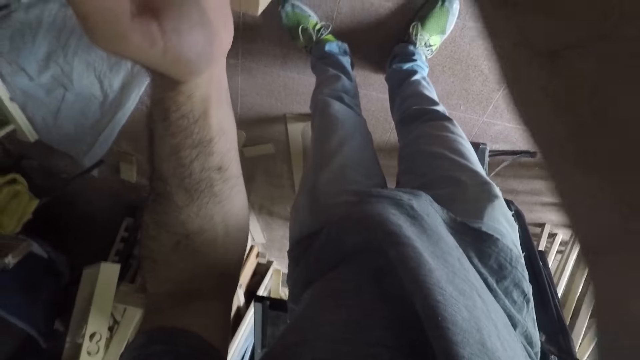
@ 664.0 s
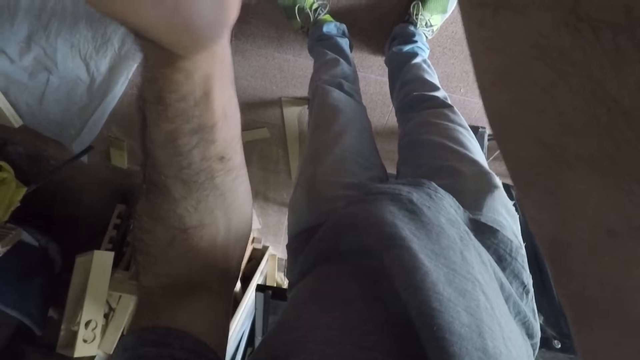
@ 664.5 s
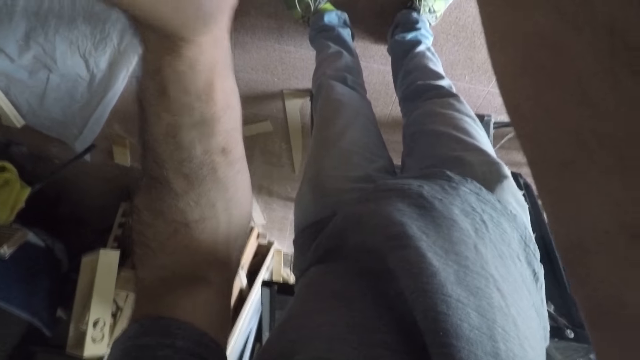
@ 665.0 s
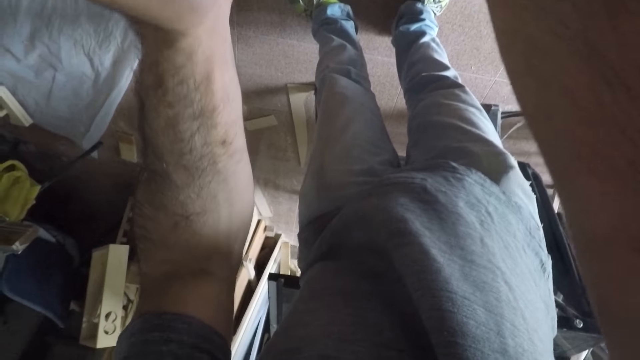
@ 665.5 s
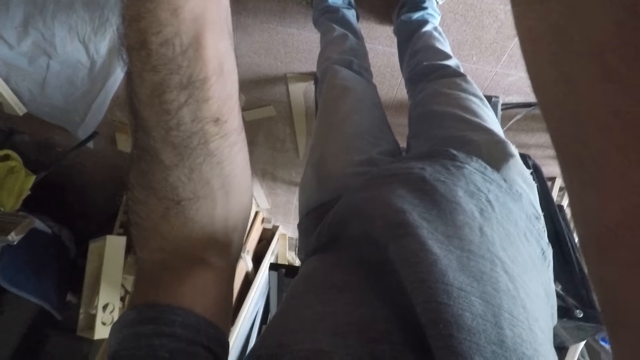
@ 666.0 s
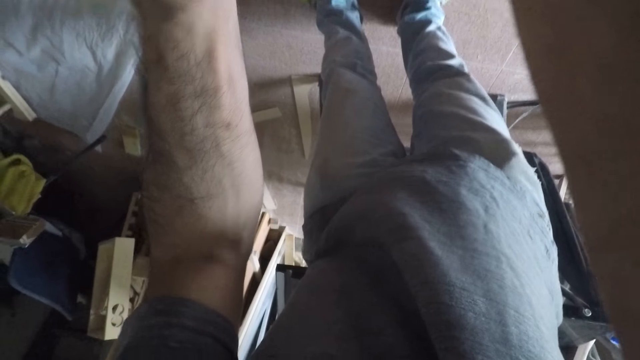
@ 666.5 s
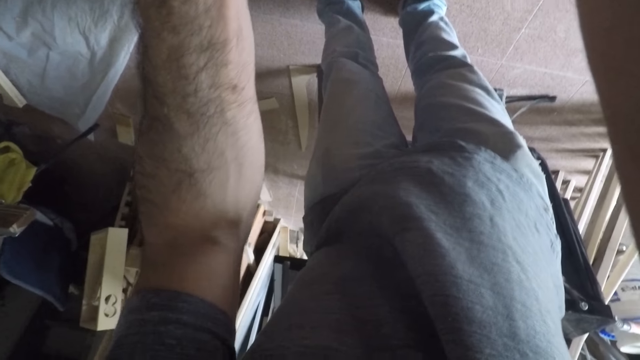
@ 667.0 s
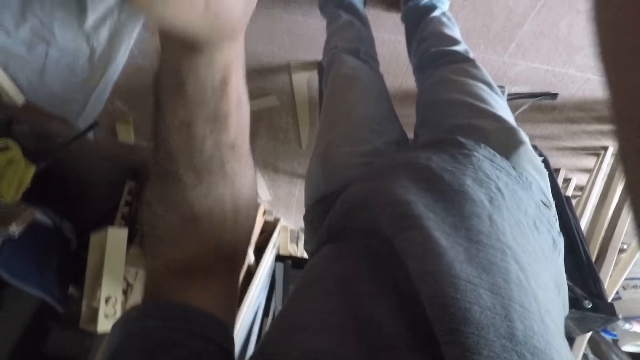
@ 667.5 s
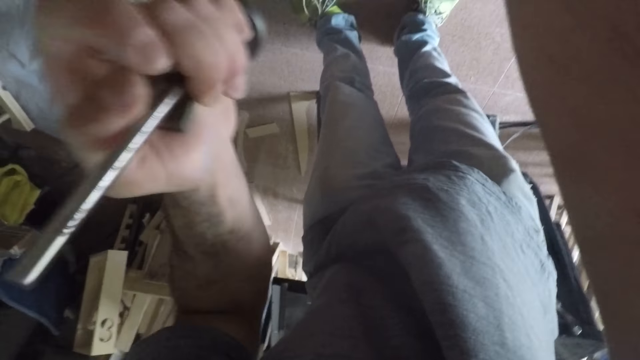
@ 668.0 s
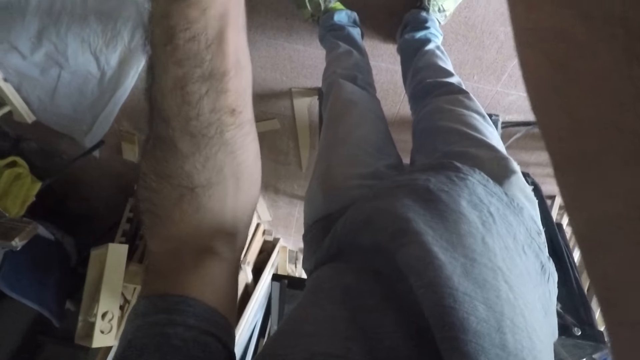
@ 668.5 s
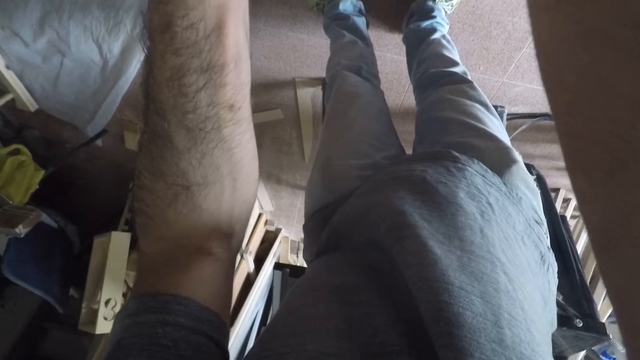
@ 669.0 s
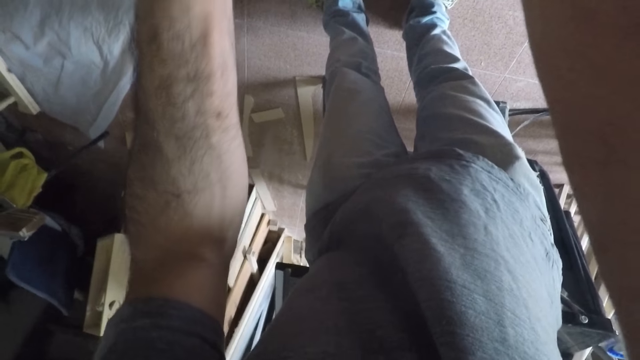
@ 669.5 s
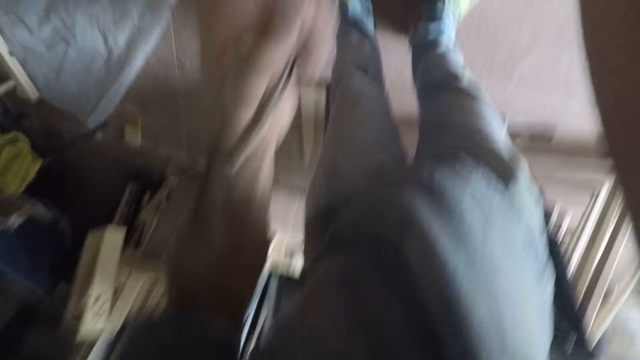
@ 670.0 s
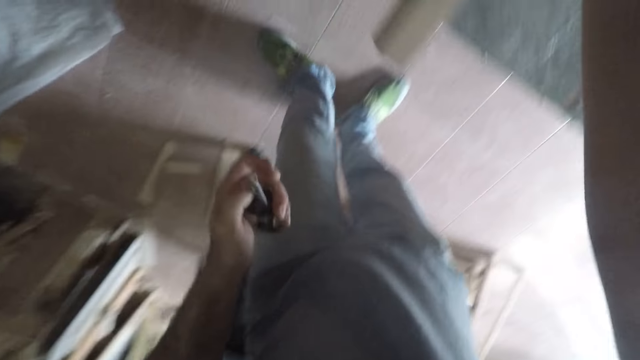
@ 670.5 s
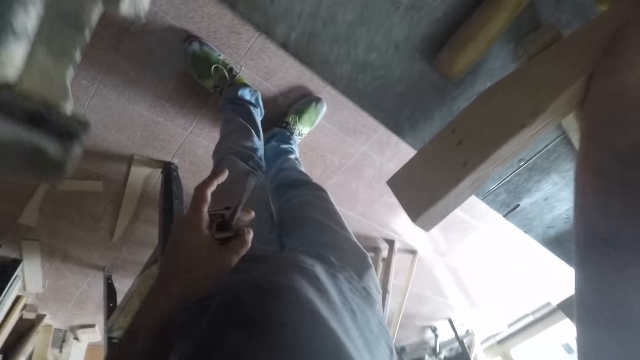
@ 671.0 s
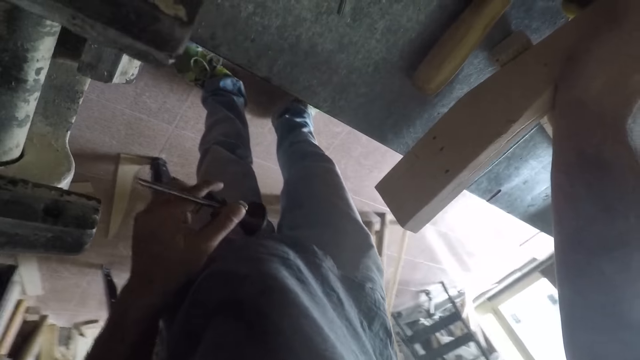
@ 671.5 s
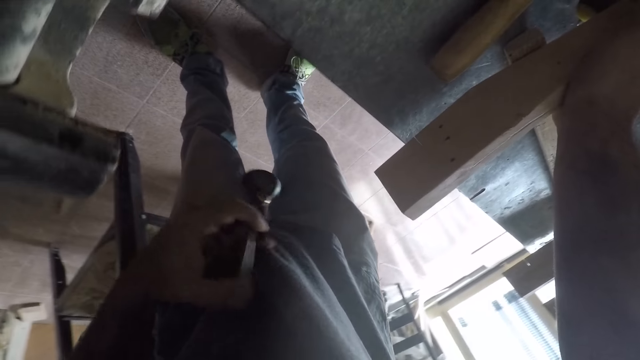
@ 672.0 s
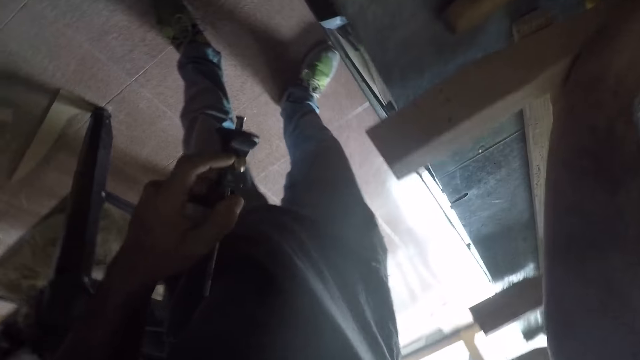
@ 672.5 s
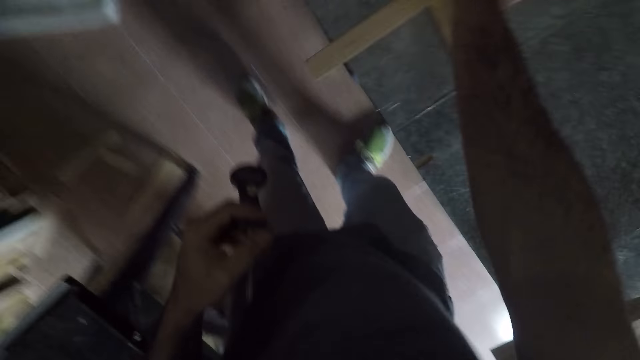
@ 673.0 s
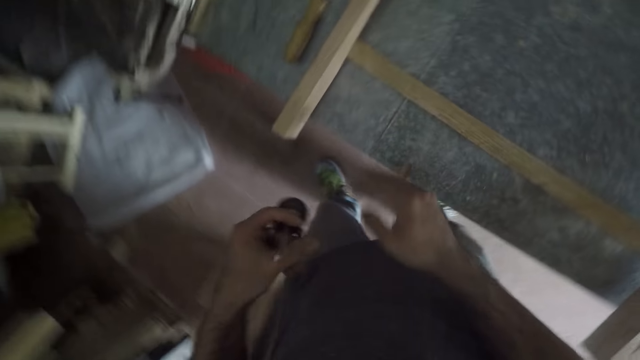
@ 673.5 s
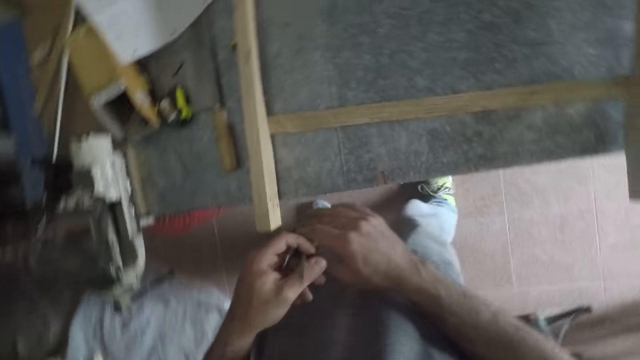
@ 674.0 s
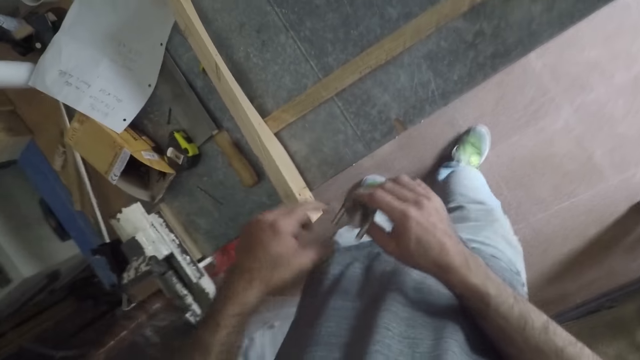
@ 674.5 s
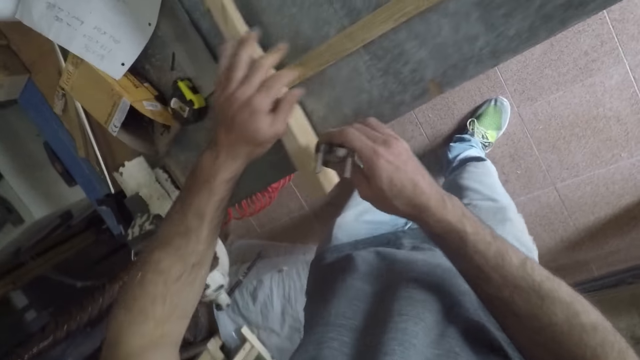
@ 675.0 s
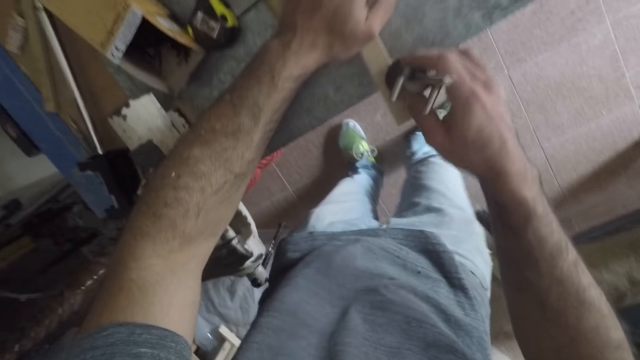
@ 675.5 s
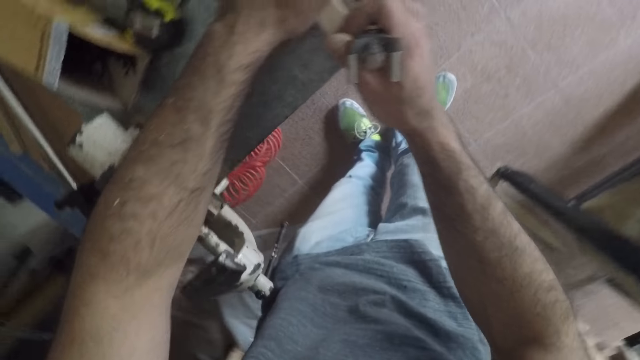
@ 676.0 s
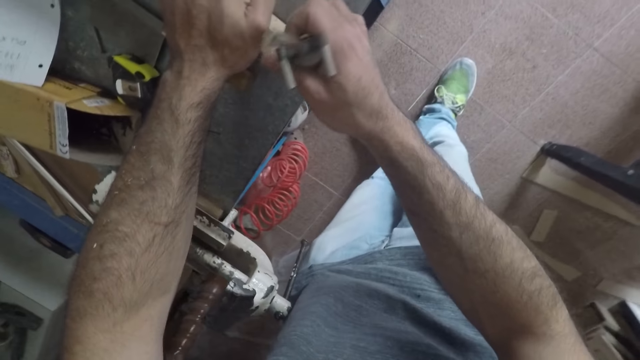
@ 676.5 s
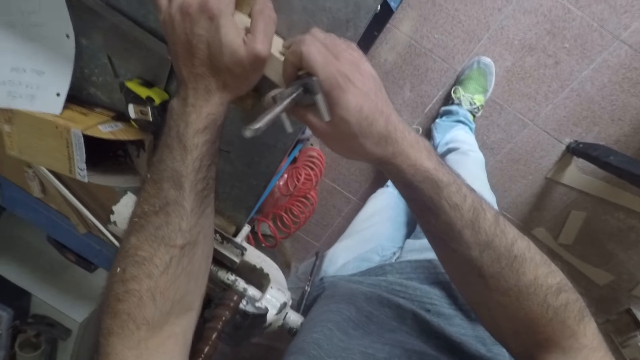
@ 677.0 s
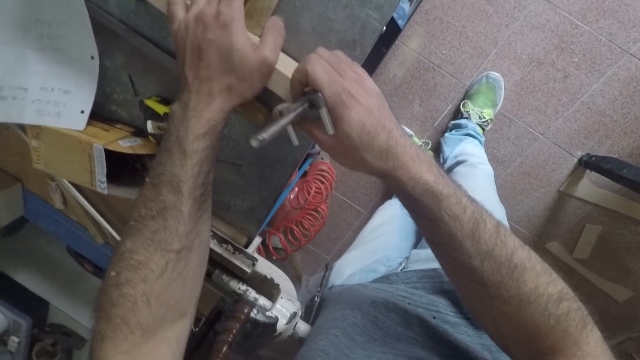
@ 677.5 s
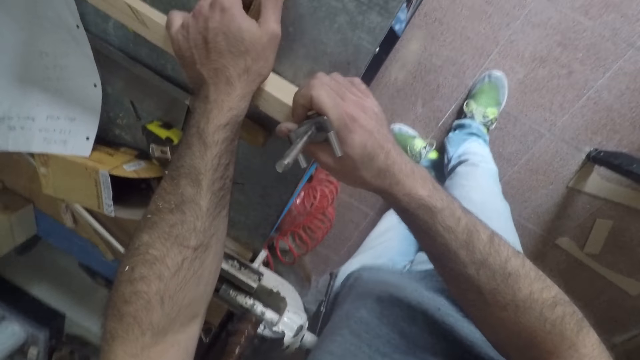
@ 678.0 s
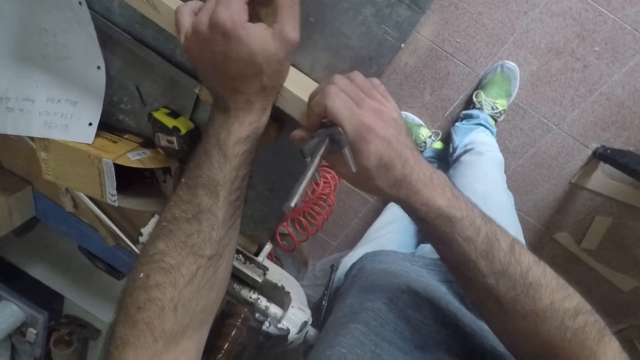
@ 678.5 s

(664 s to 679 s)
The camera wearer stops something with the marking gauge. He removes the hand planer from the furniture. He moves right slightly and detaches the right hand from the lumber. He passes the hand planer from his left hand to his right hand. He uses the hand planer on the furniture. He moves left slightly, holds the lumber with the left hand and starts something with the marking gauge.

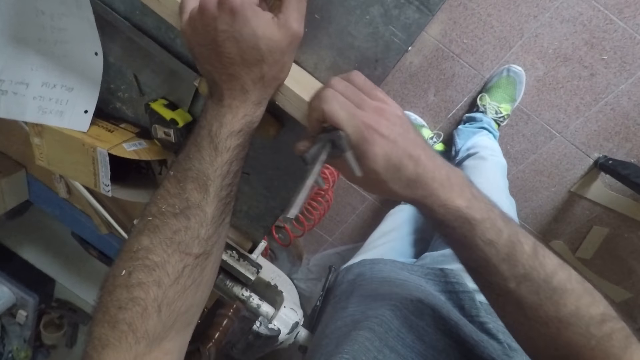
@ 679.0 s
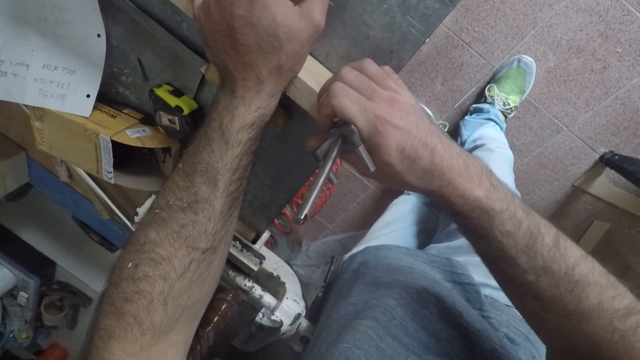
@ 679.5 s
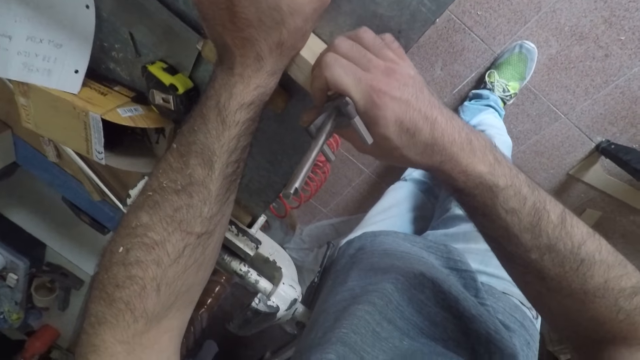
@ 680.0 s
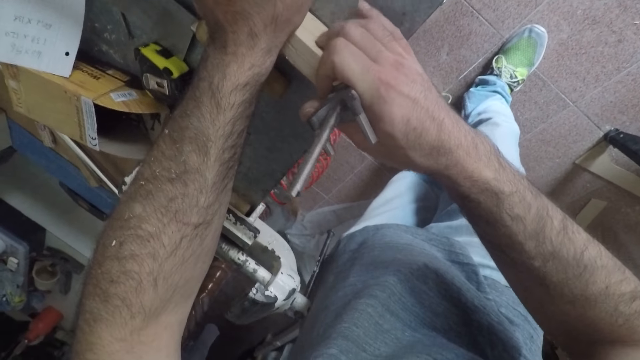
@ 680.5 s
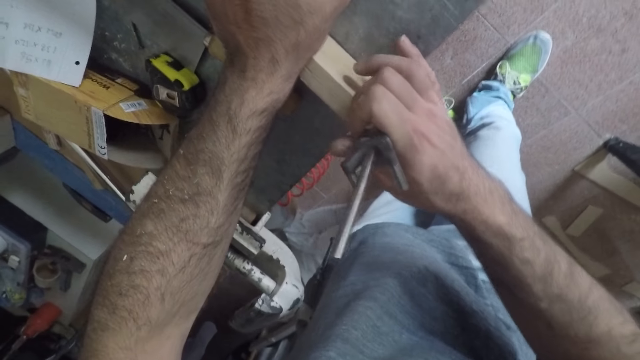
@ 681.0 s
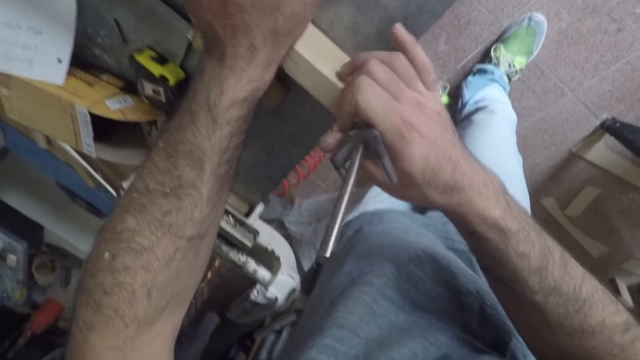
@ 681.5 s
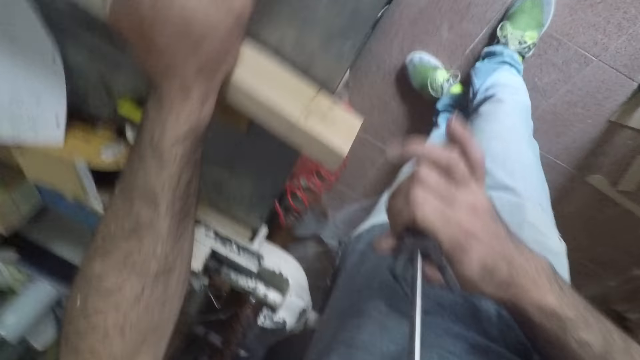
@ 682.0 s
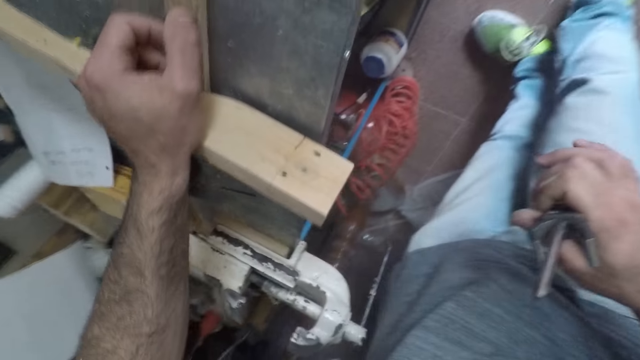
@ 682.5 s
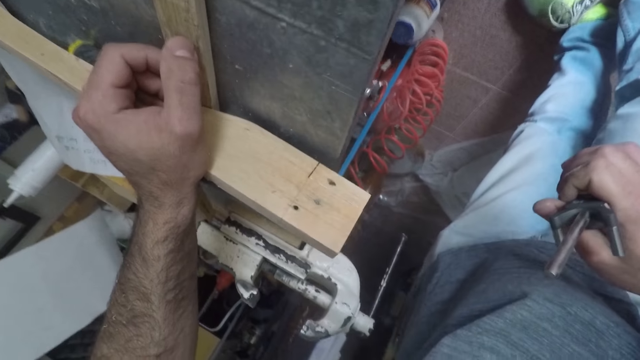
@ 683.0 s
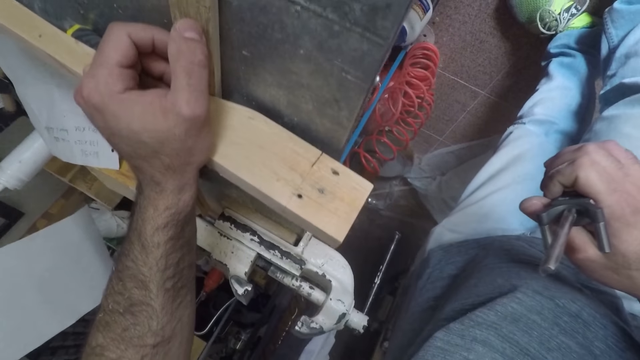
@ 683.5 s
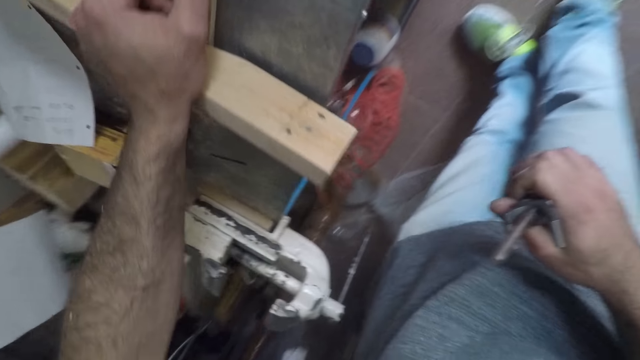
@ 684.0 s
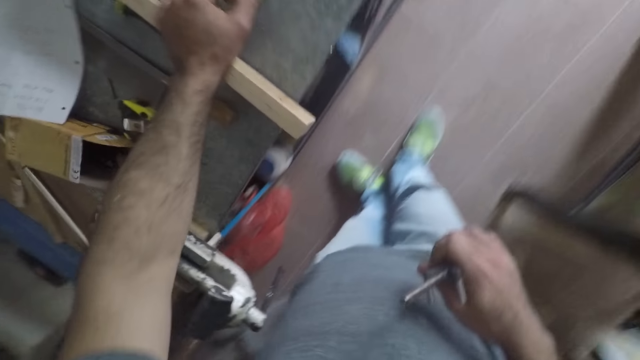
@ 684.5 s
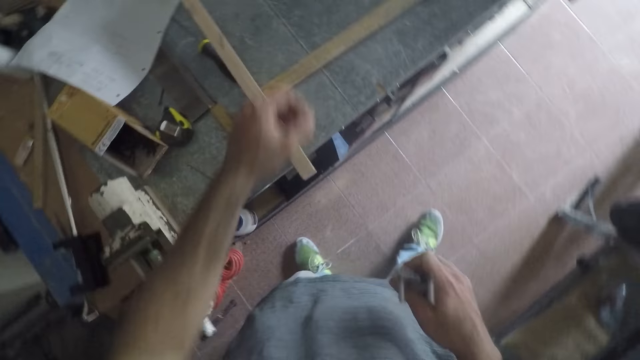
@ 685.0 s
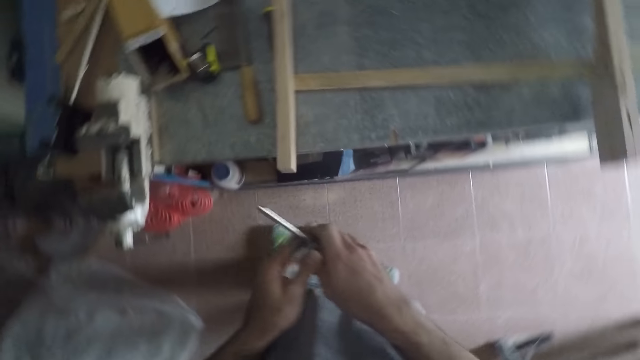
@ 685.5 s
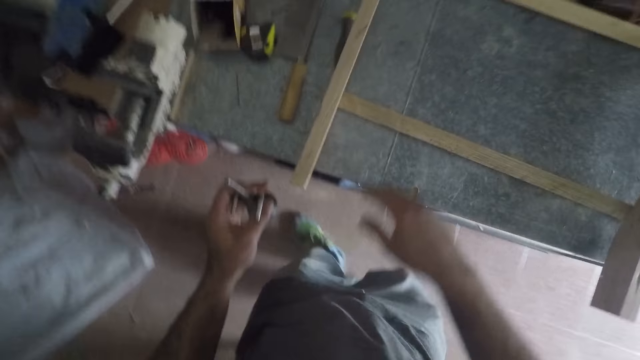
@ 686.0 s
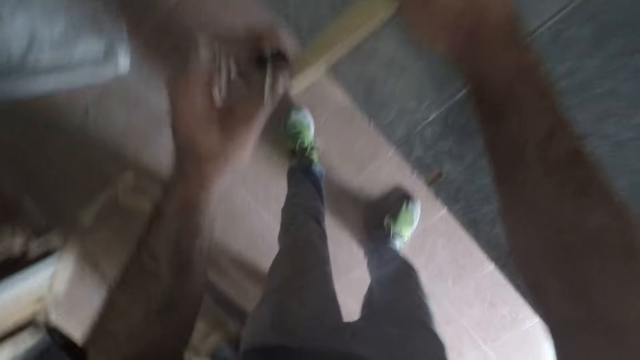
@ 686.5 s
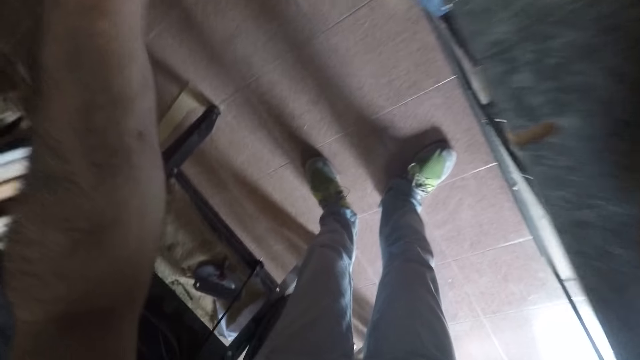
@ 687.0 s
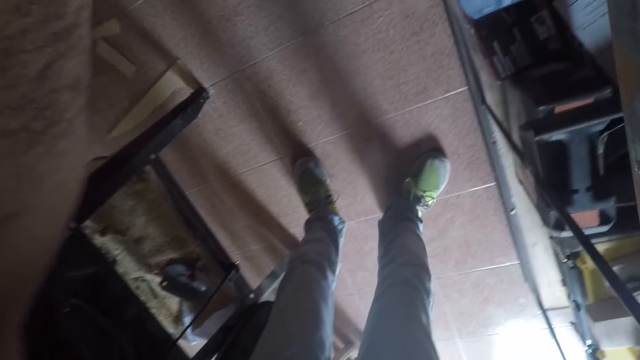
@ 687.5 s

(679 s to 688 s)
The camera wearer stops something with the marking gauge. He removes the hand planer from the furniture. He stands straight. He passes the hand planer from his right hand to his left hand. He holds the lumber with the right hand. He places his right hand on the furniture. He places the planer in his left hand on the furniture.
